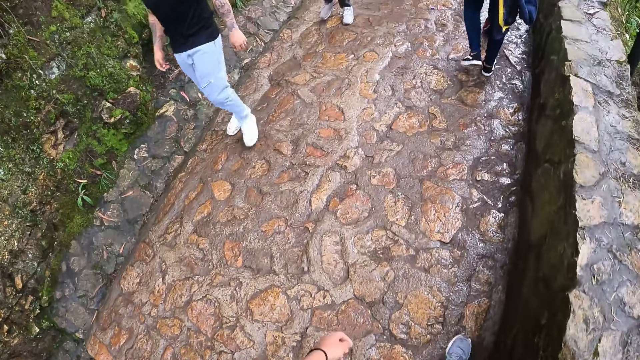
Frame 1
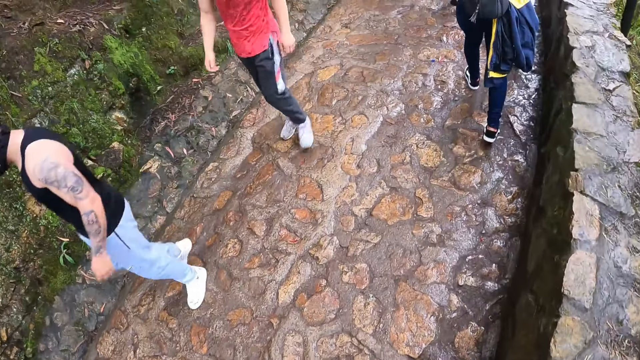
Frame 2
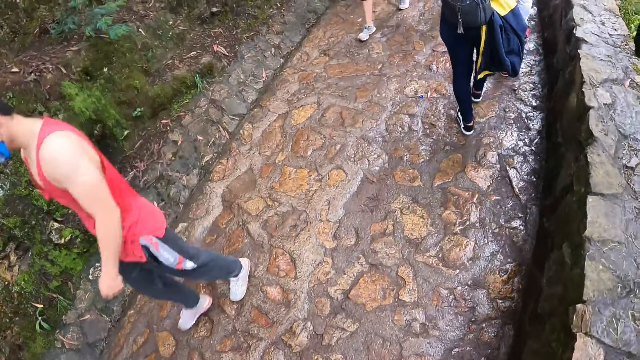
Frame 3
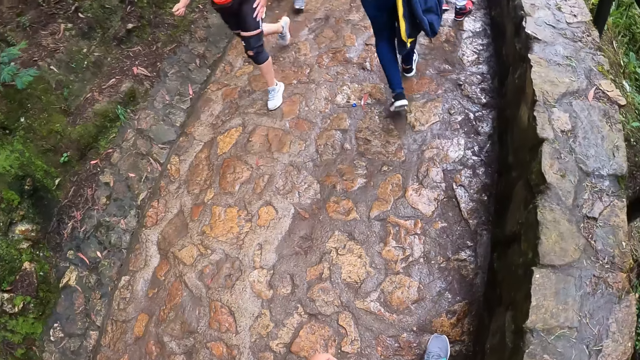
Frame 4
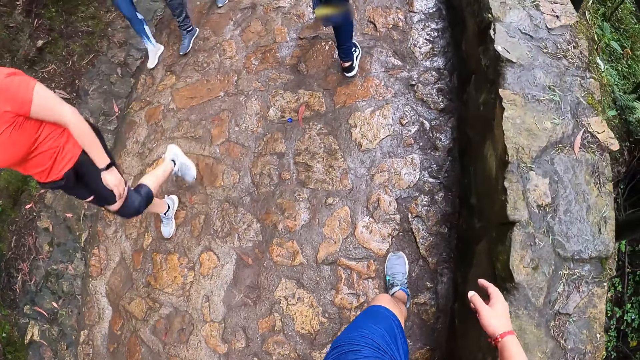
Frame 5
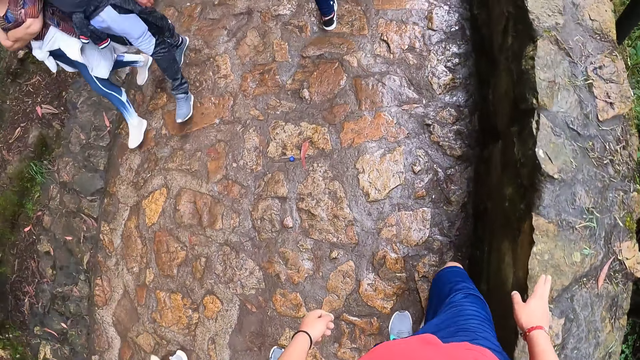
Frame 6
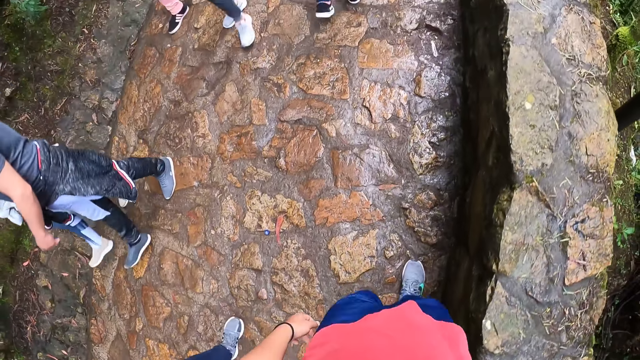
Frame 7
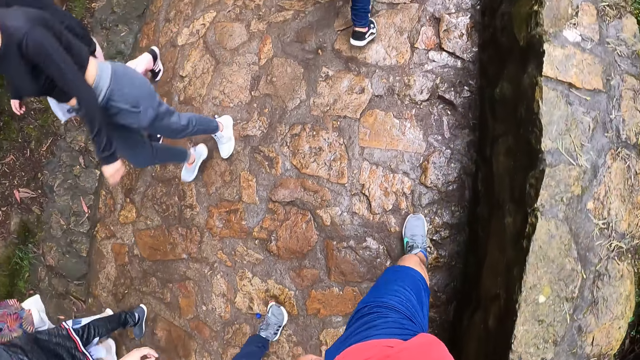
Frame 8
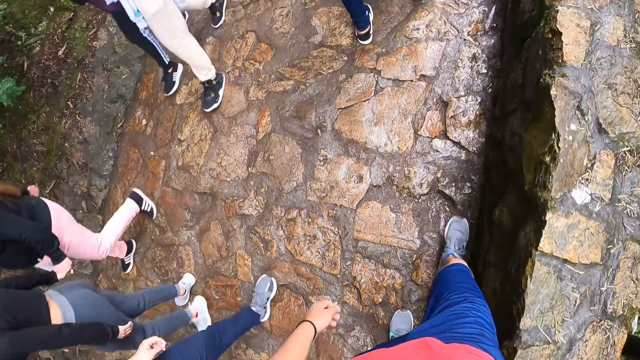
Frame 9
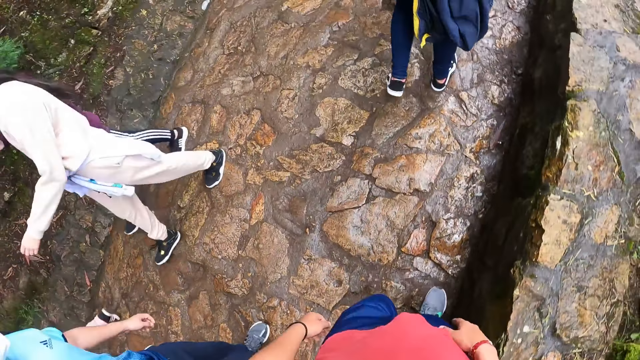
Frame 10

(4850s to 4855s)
The camera wearer walks through the walkway.

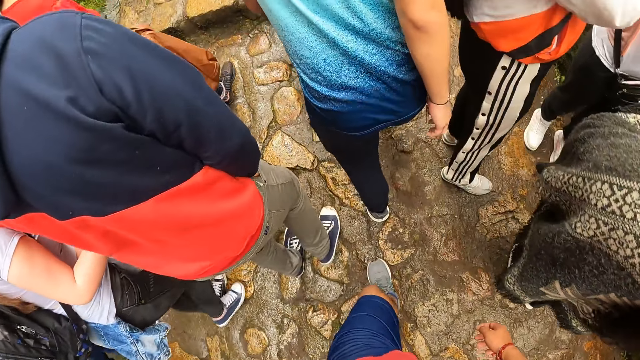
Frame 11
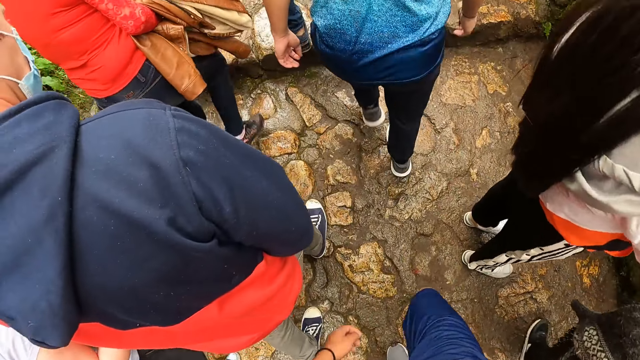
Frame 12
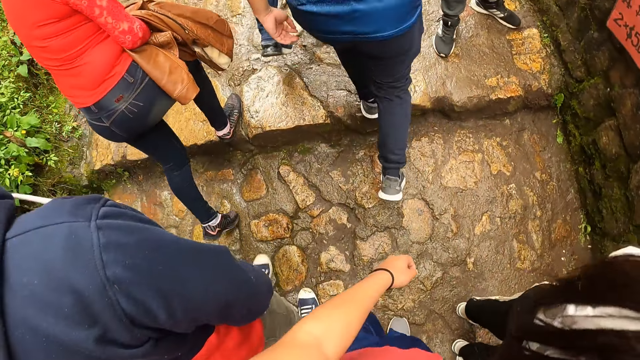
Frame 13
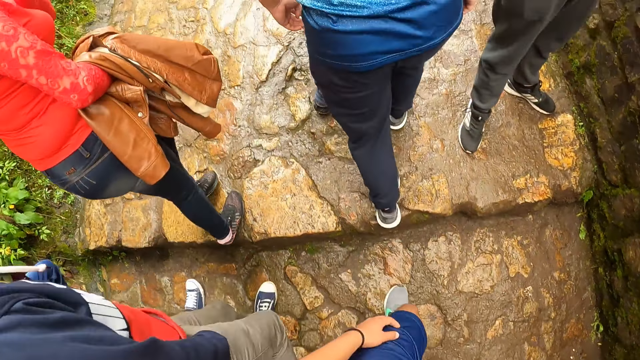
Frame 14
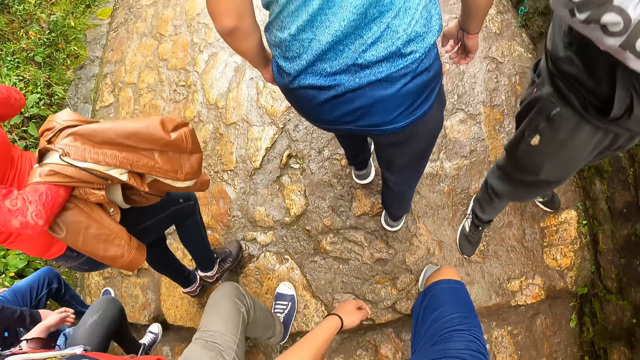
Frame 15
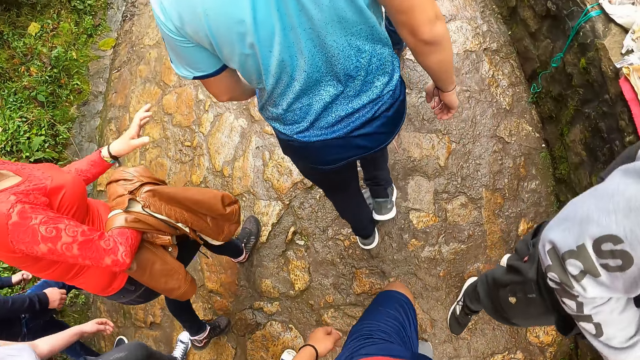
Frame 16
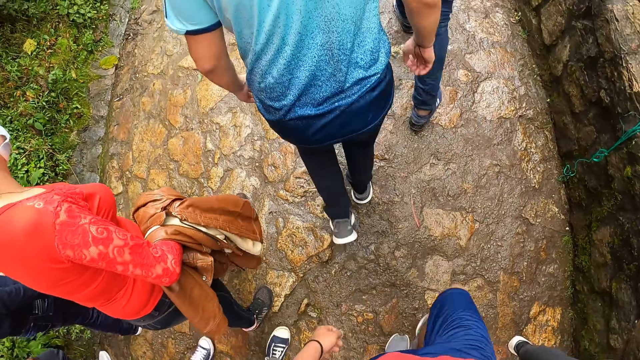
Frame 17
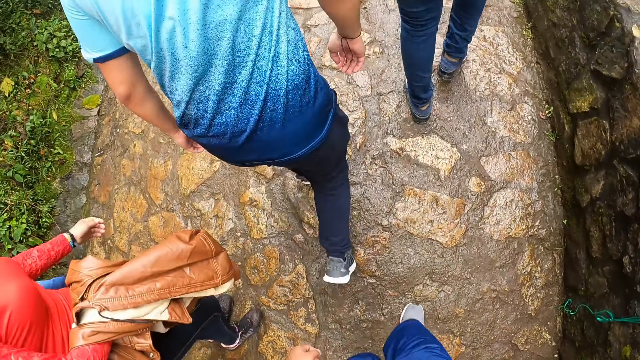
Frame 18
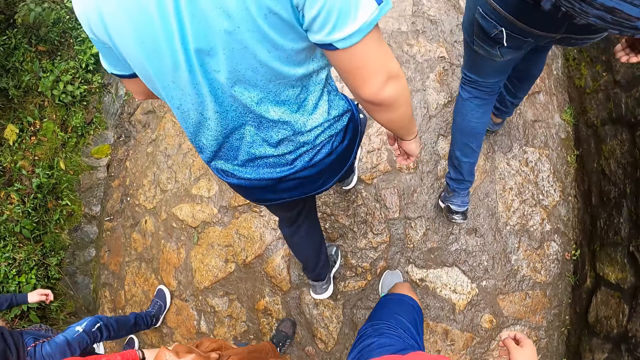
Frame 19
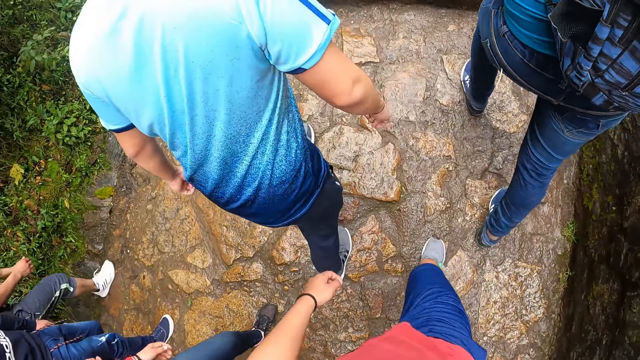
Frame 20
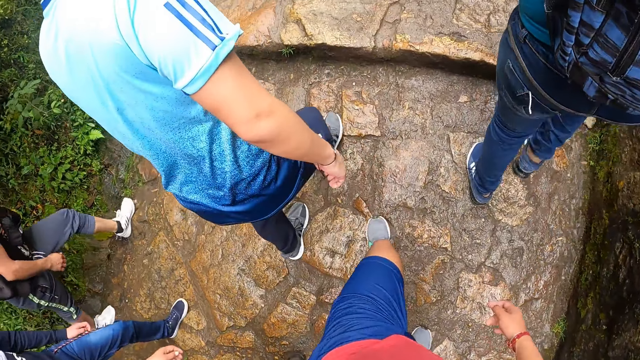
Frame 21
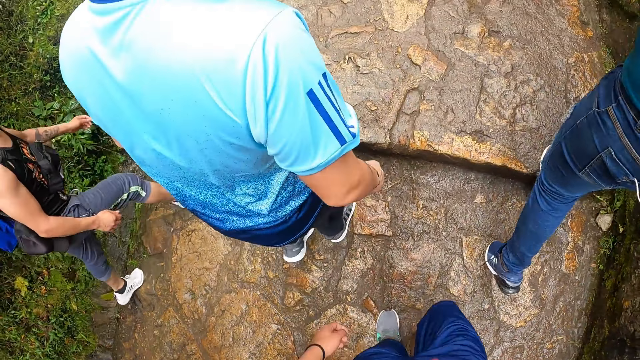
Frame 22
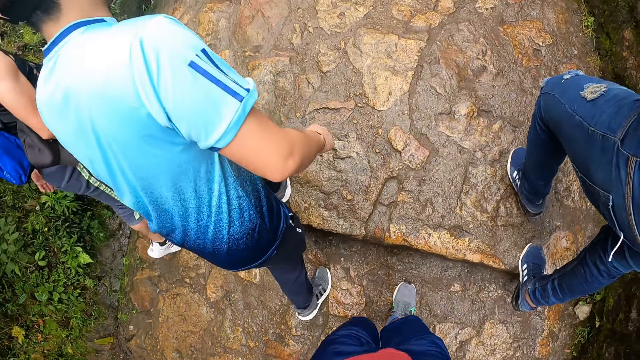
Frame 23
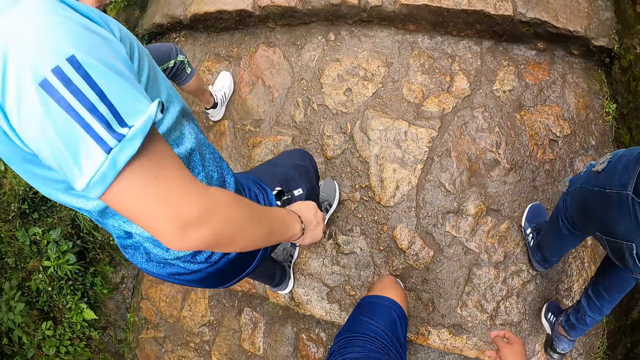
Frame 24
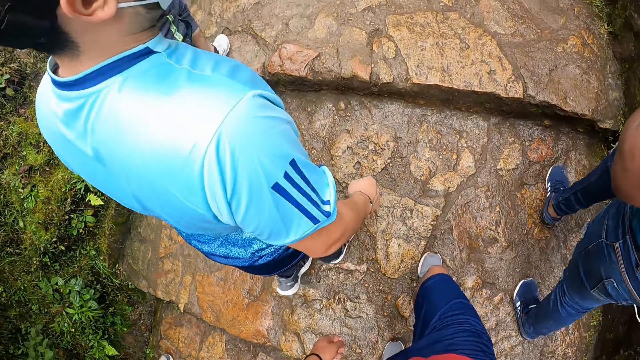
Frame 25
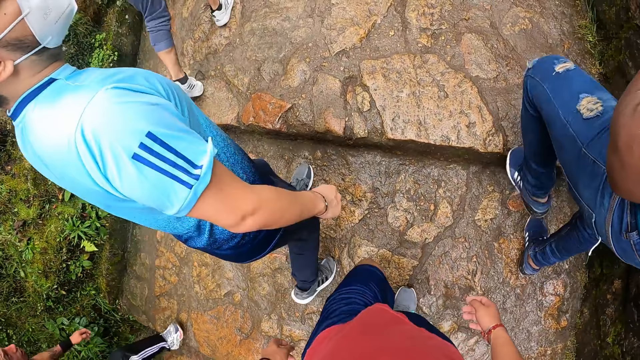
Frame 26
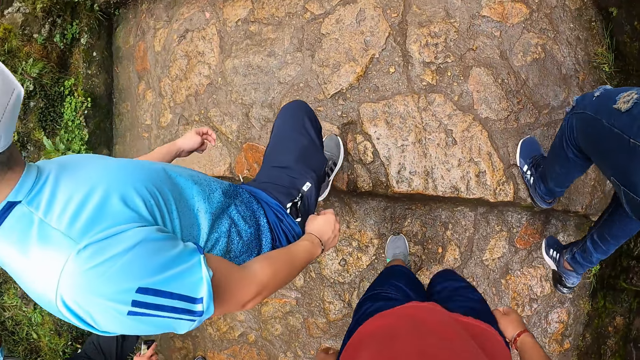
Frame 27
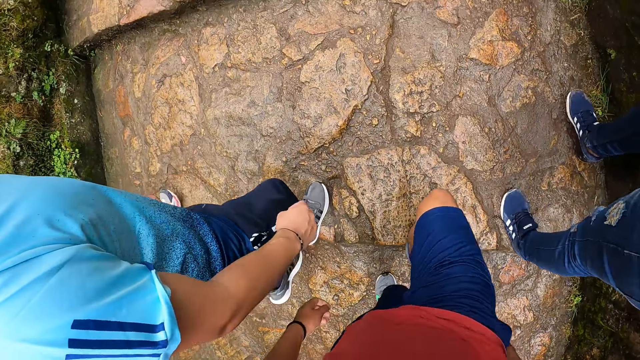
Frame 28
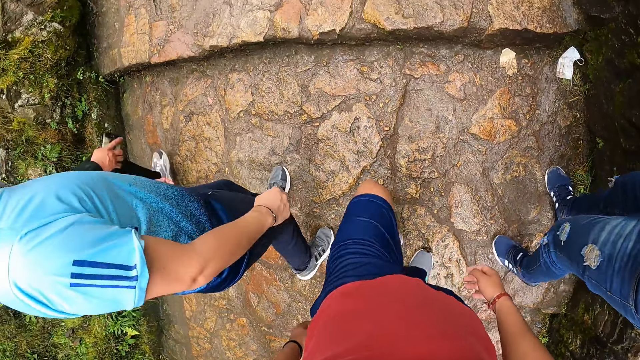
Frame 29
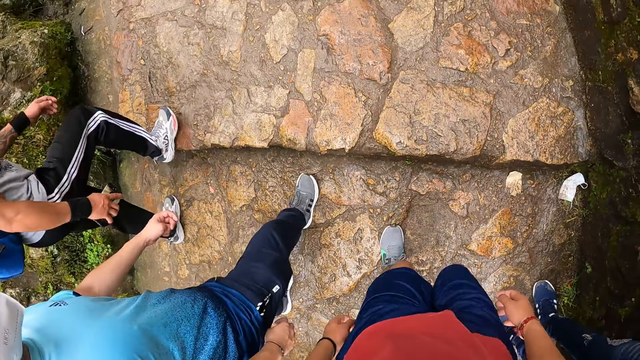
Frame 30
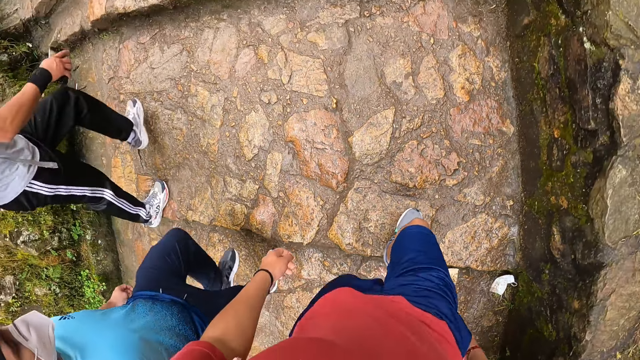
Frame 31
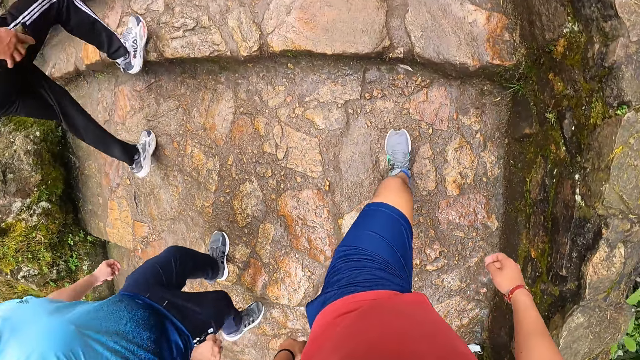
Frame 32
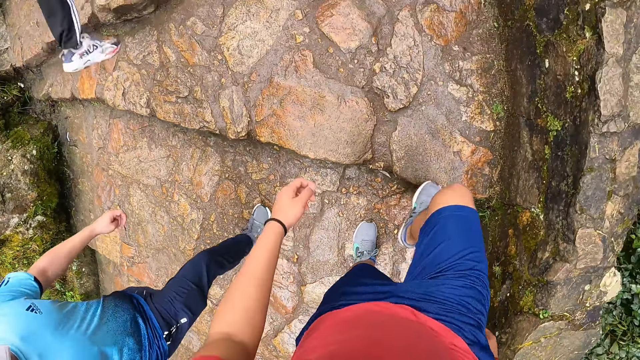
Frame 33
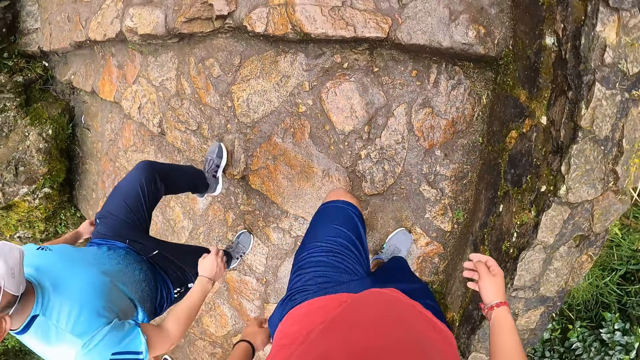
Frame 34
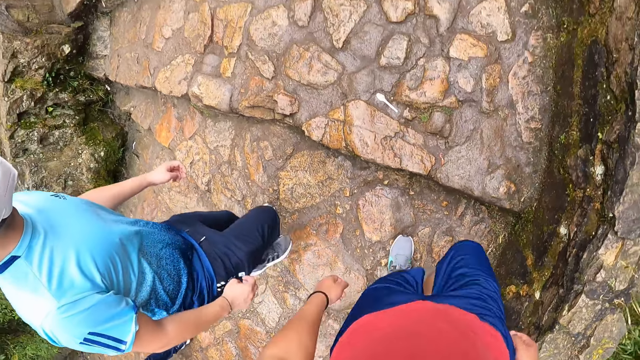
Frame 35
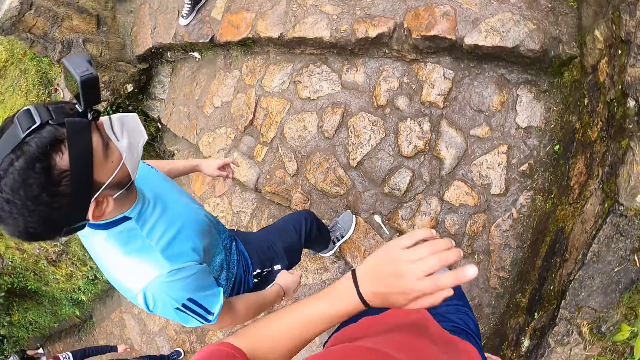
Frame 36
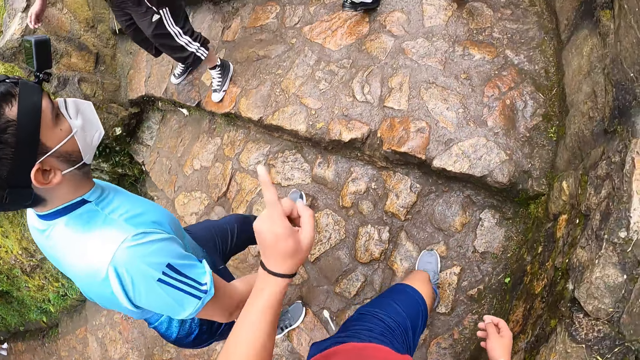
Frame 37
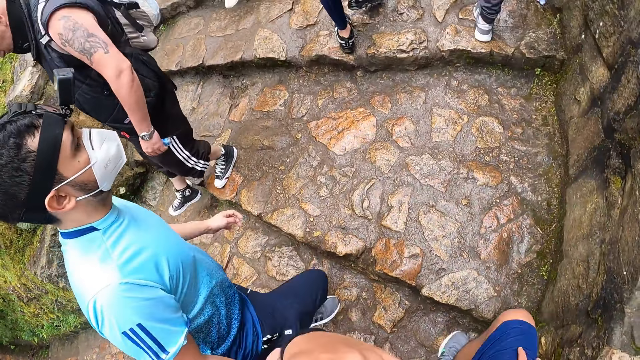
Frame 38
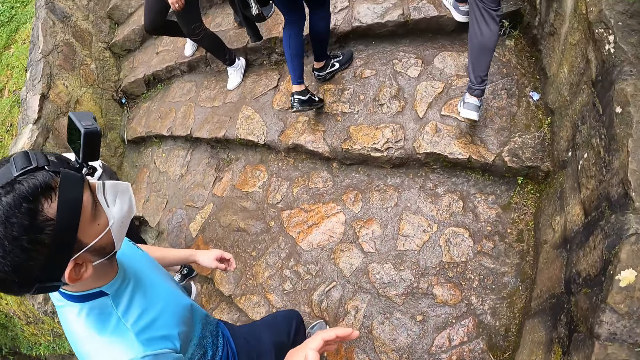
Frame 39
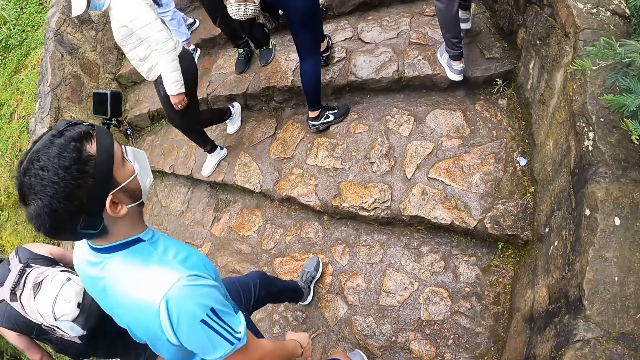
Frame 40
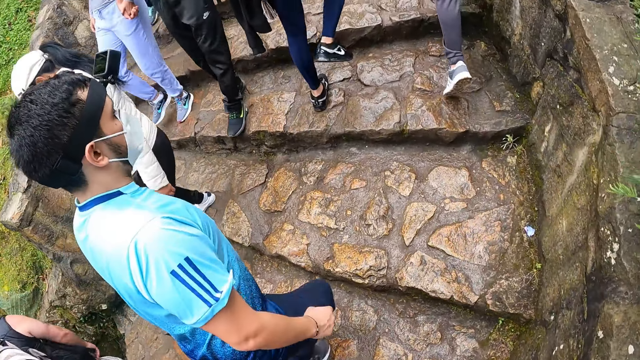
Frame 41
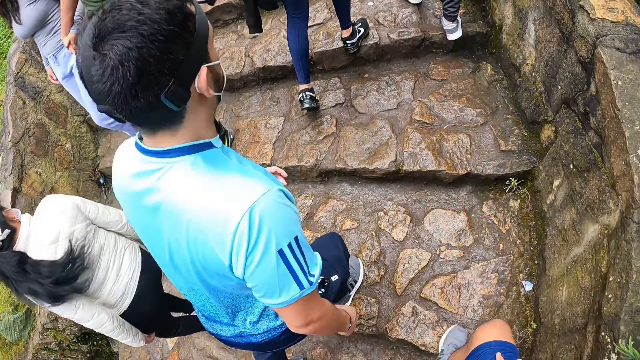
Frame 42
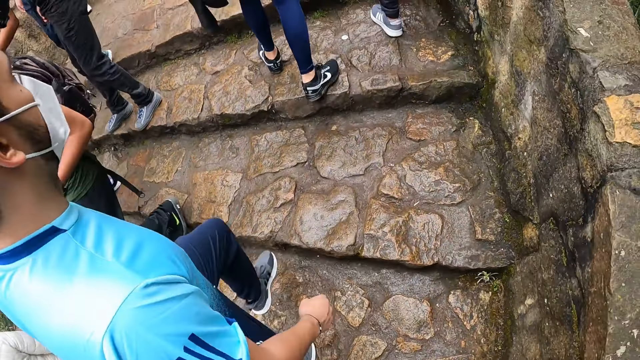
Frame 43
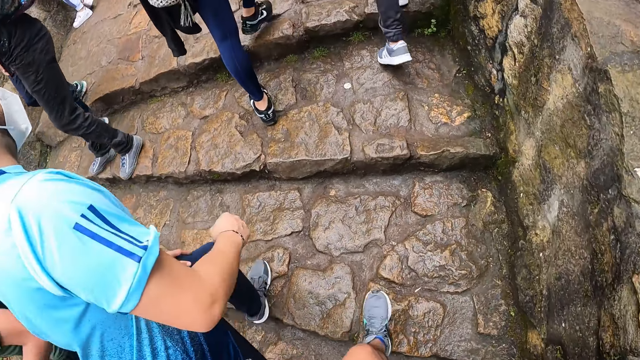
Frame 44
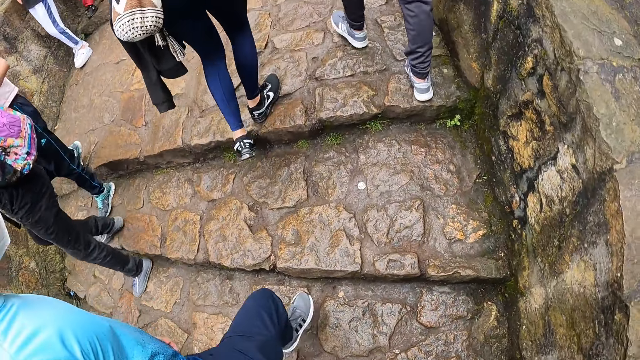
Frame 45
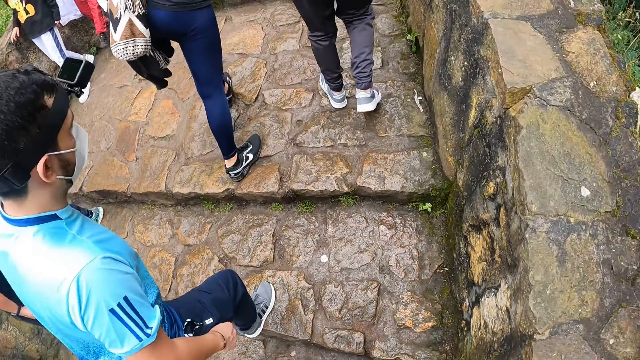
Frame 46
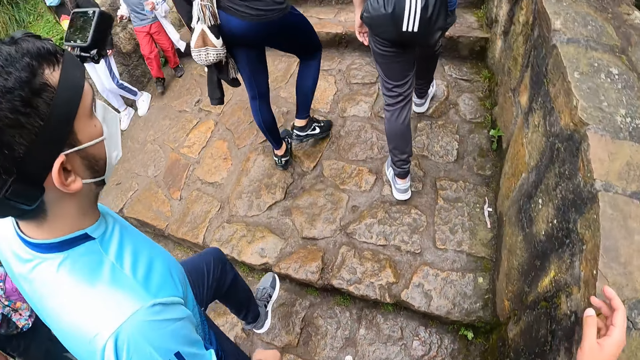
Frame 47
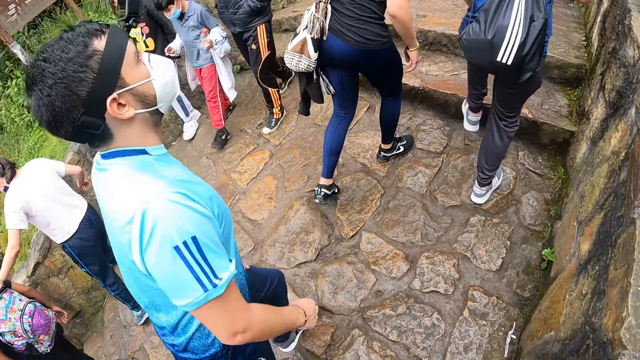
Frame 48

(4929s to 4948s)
The camera wearer climbs up a stair in the park. He gesticulates with his left hand.
